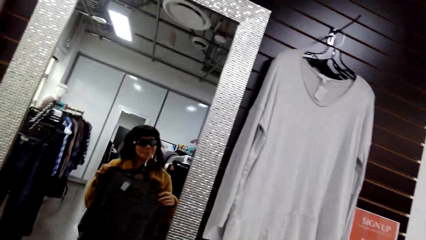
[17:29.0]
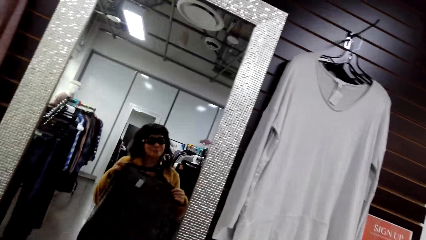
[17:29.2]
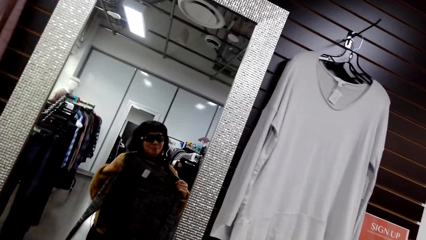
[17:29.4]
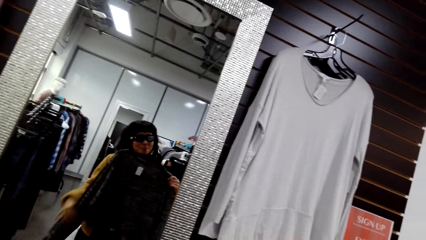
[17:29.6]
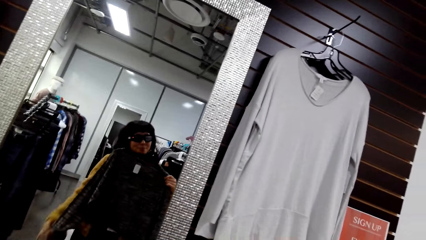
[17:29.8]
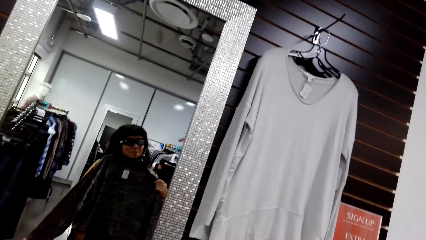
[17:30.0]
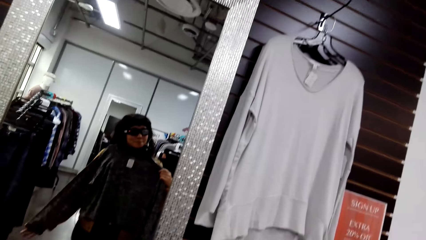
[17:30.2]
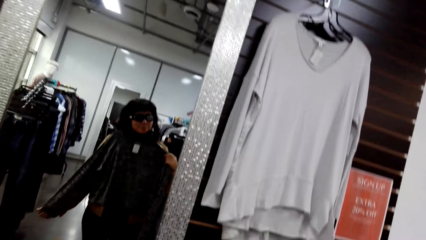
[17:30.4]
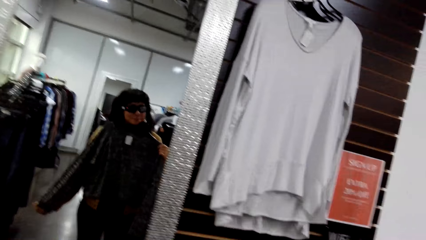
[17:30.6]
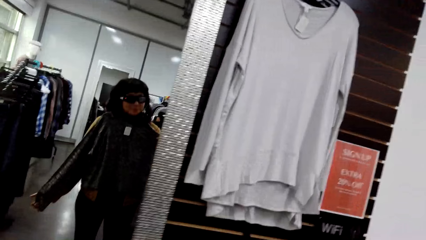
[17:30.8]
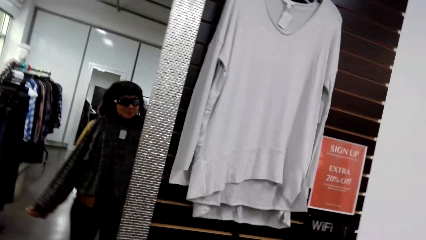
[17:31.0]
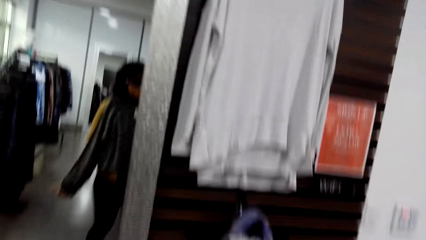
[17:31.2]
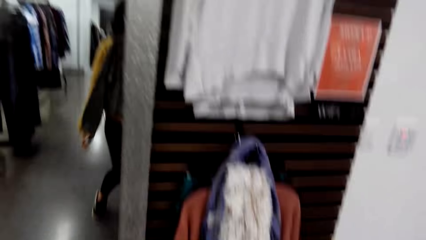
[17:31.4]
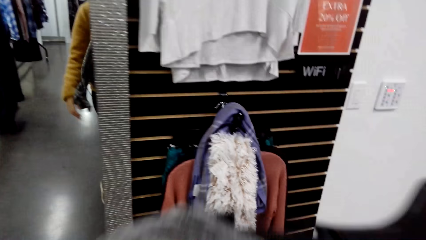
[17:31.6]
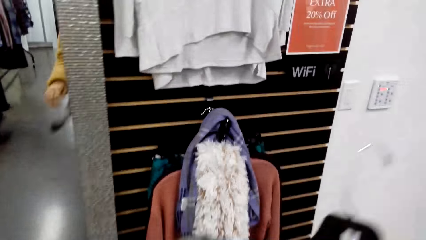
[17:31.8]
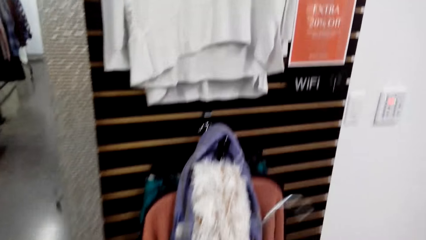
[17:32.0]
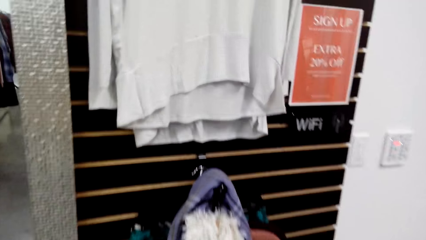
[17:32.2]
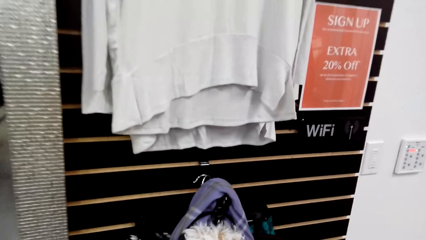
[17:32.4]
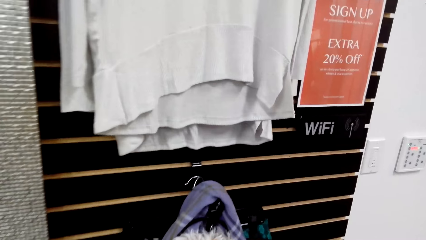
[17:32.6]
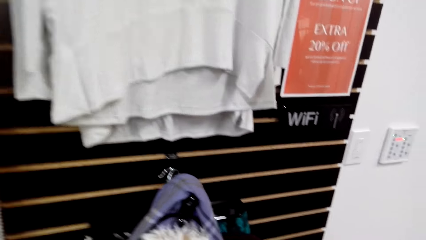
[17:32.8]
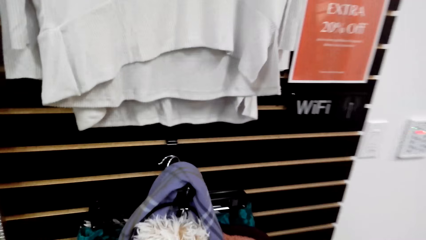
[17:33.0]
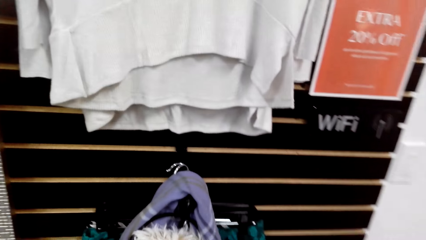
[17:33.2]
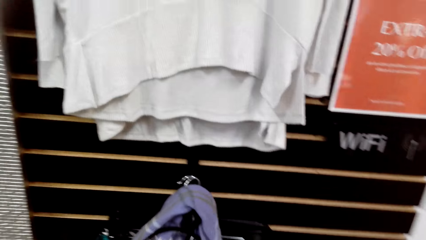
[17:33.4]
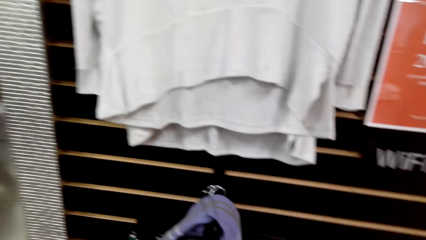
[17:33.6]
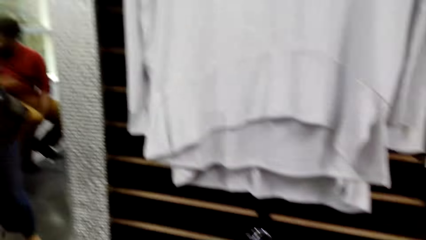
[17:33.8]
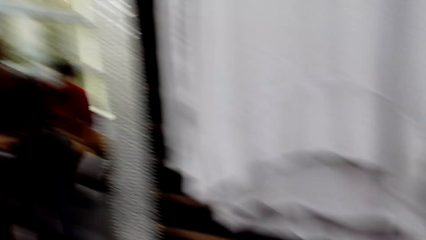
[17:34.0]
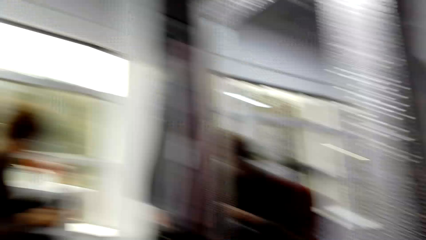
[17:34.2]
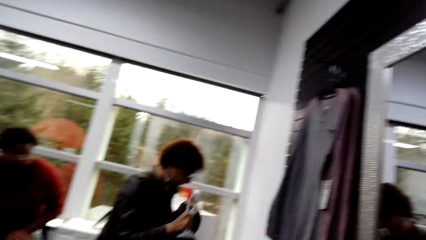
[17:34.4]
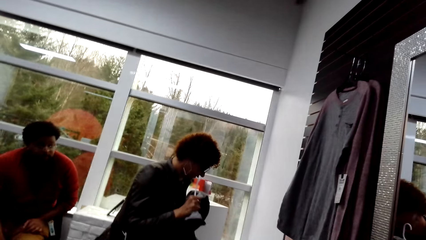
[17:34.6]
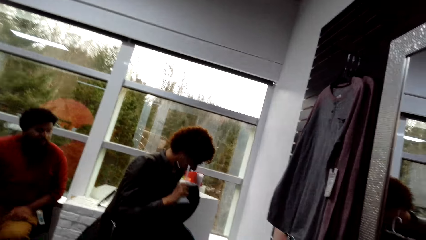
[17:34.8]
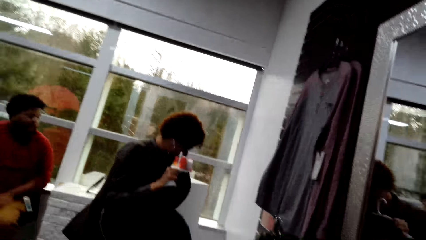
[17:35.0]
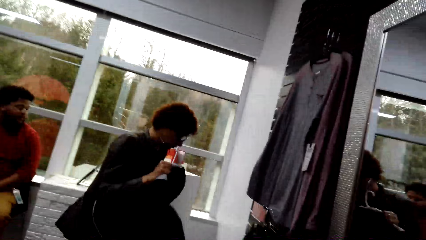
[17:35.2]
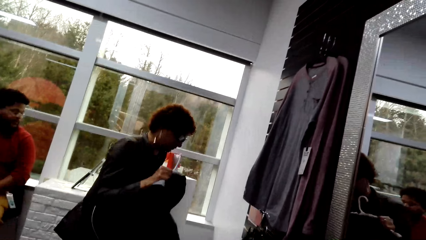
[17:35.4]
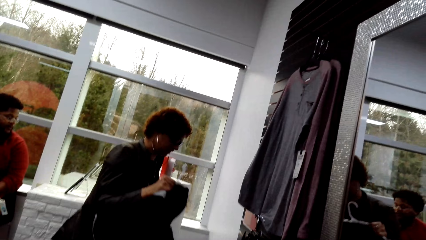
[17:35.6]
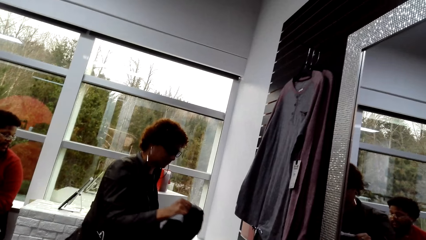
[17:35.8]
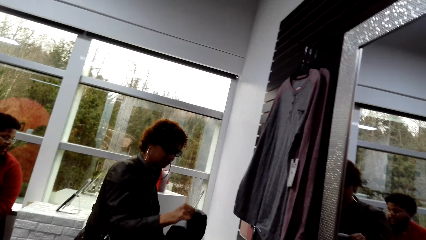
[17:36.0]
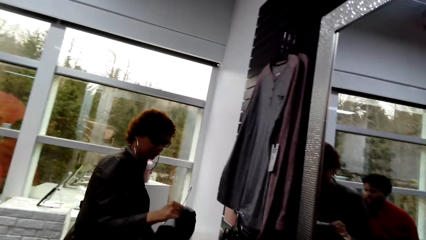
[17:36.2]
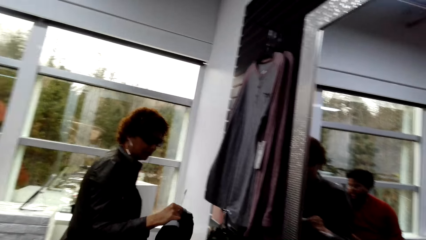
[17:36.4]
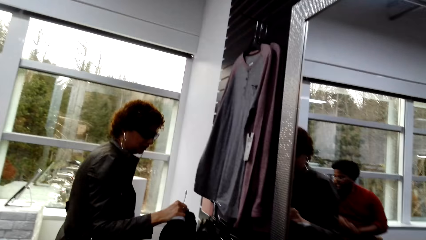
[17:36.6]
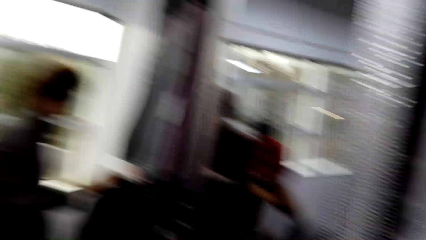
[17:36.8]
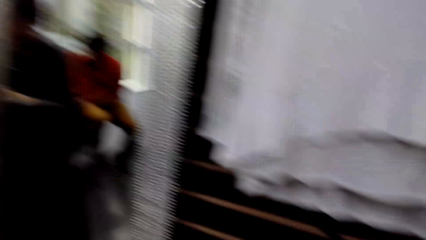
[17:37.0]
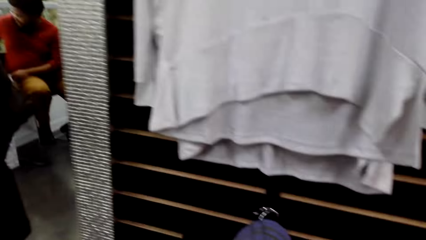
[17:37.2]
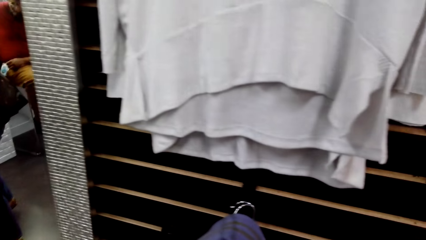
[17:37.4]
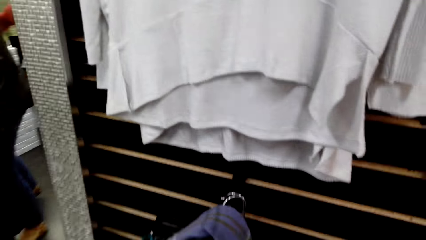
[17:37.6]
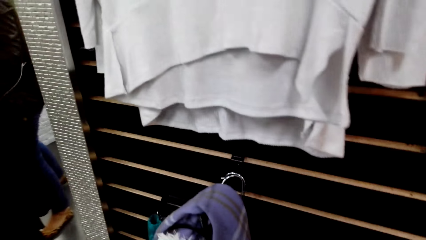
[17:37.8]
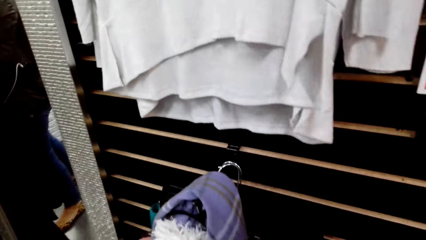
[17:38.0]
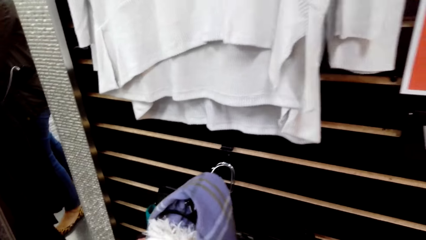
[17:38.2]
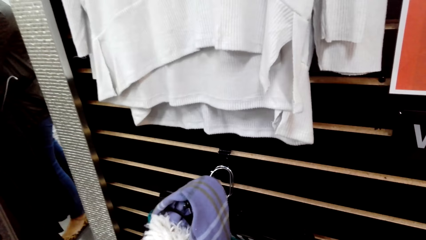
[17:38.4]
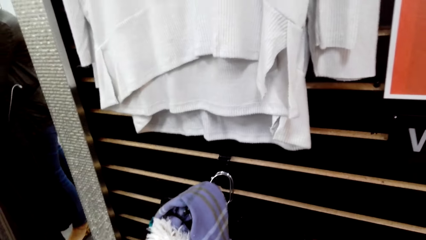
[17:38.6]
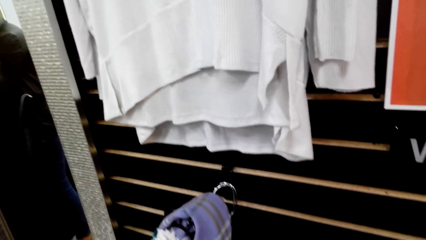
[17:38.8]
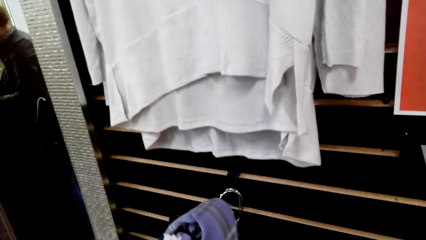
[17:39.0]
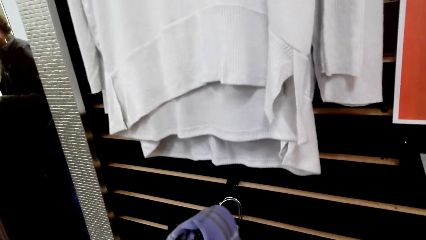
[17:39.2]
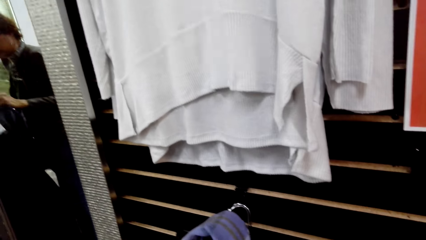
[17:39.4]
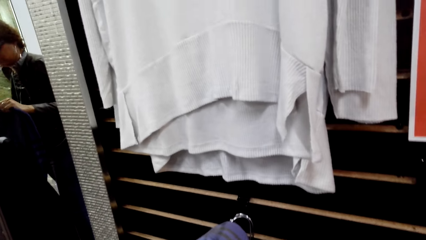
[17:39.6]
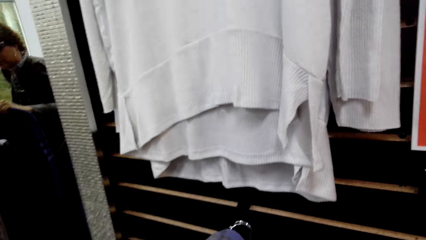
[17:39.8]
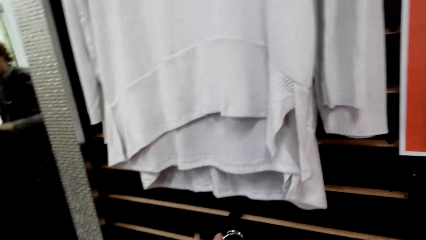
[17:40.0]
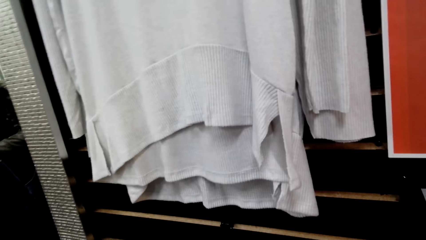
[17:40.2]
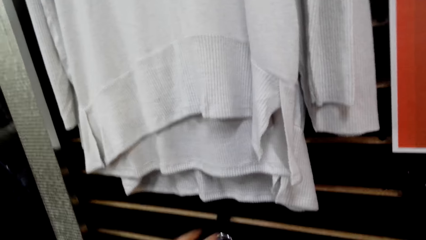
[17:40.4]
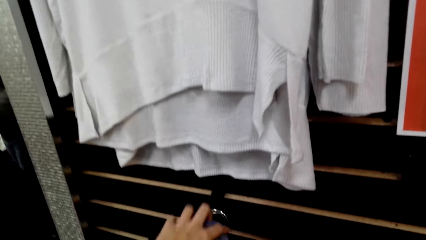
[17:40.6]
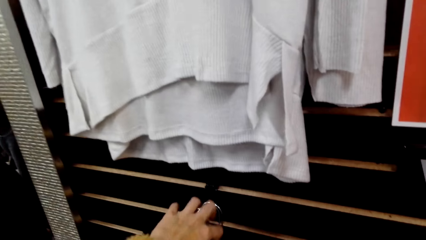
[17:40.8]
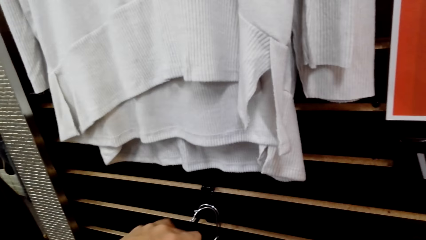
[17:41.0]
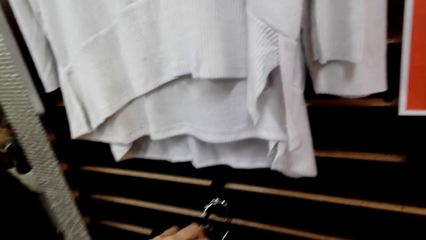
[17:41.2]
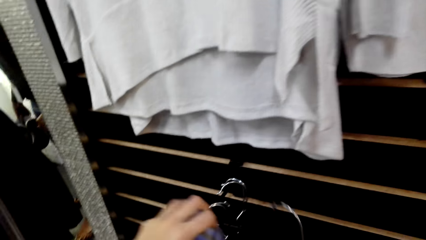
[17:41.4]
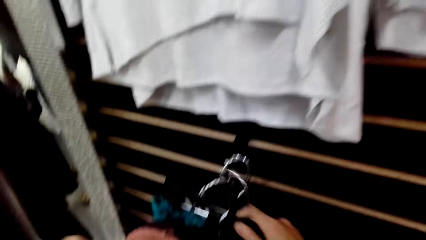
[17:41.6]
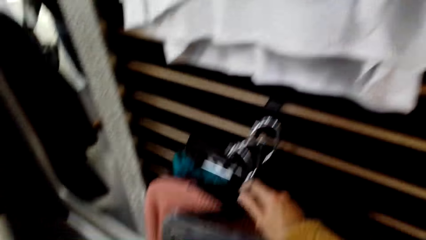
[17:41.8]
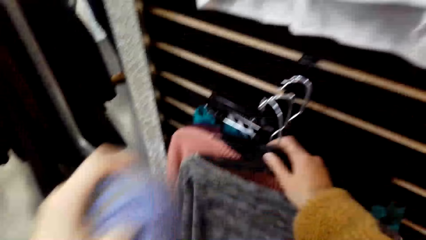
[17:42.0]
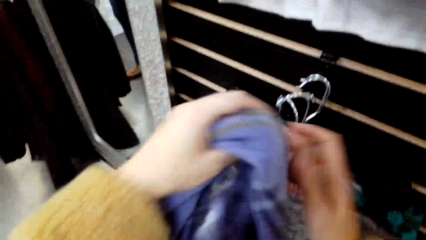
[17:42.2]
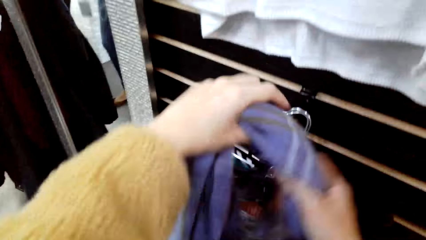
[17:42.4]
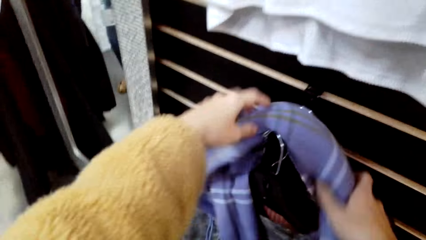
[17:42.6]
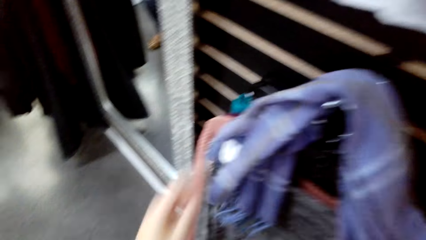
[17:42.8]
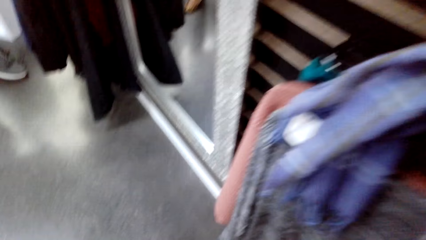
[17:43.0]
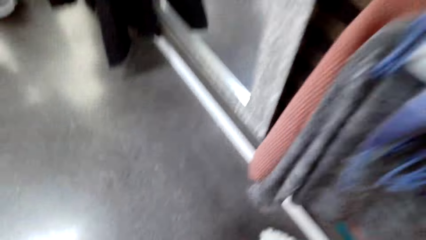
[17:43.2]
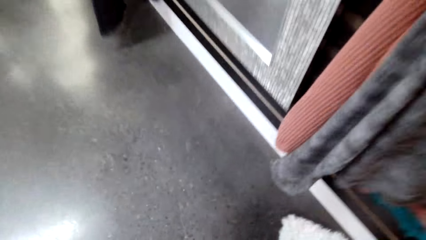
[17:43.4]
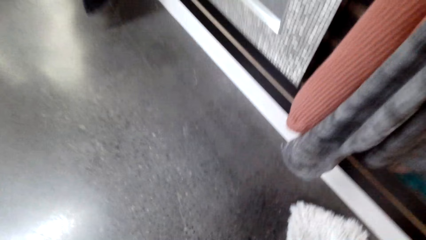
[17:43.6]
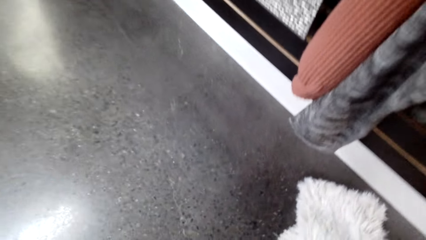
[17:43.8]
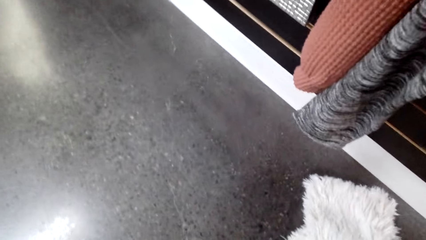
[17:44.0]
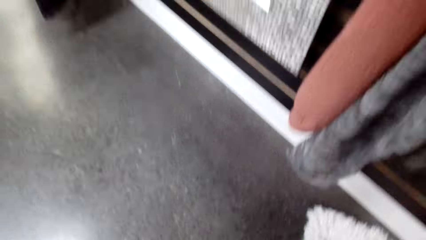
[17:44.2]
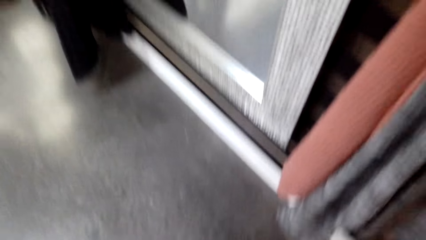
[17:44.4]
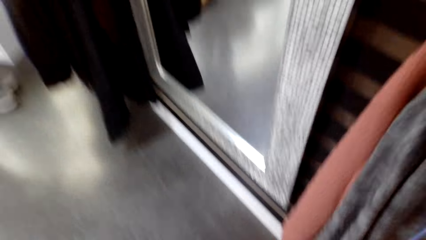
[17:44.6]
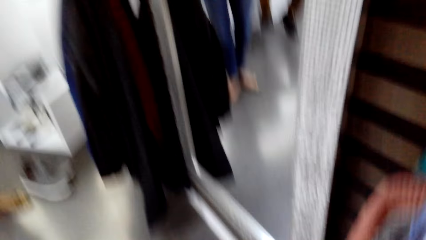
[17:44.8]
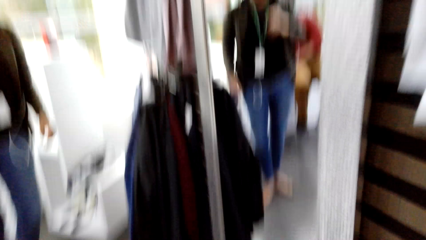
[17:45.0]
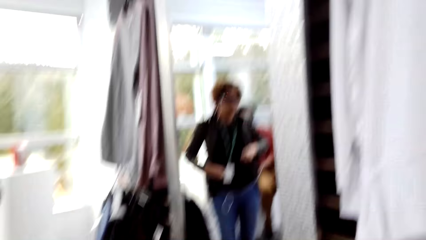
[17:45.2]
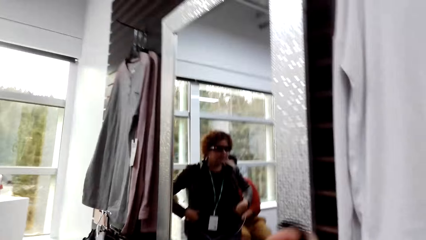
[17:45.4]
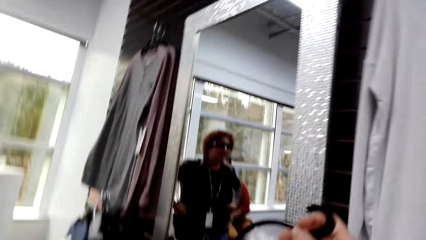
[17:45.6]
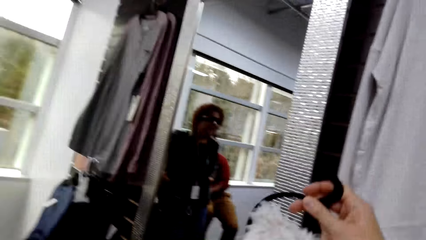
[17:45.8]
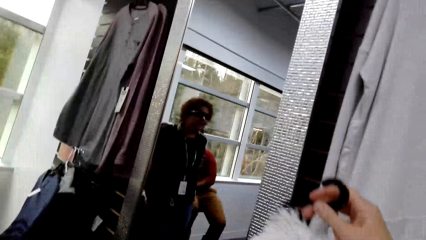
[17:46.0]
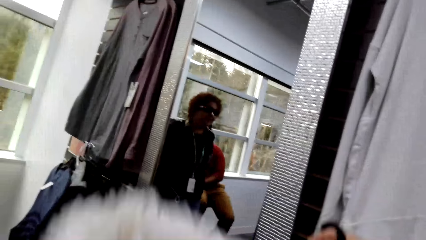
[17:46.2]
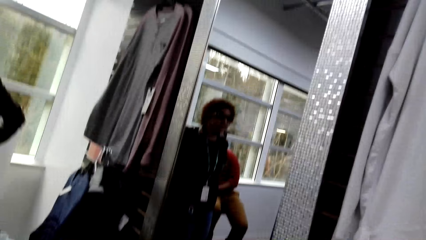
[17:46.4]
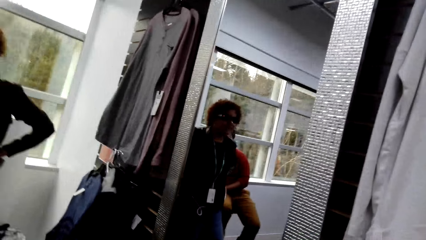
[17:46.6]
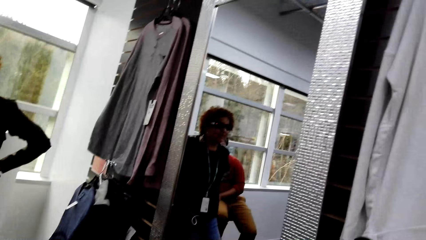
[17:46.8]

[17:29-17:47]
The camera wearer looks at the mirror. She looks at the top in front of the mirror. She hangs the cloth. A woman picks a top. The camera wearer looks at the woman. She holds the cloth. She hangs the scarf or top on the wall or clothes rack. She picks the scarf. She moves the scarf on her hand.
